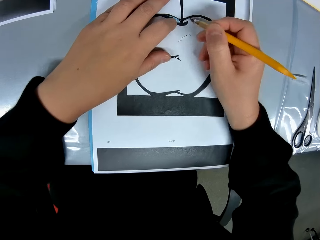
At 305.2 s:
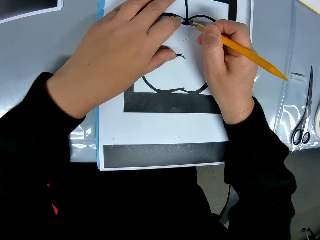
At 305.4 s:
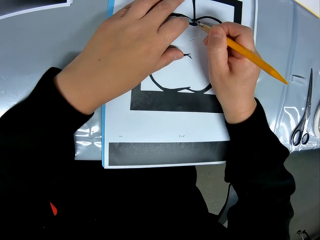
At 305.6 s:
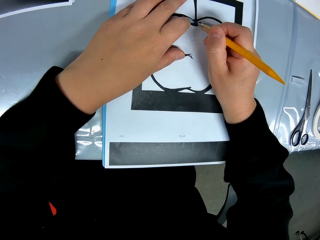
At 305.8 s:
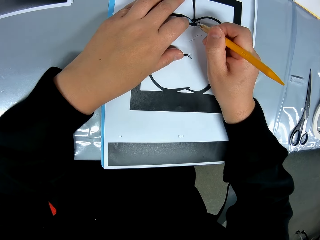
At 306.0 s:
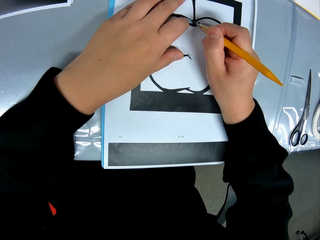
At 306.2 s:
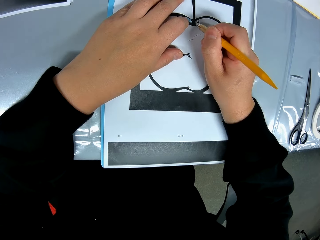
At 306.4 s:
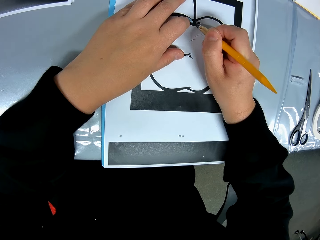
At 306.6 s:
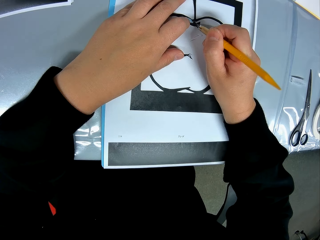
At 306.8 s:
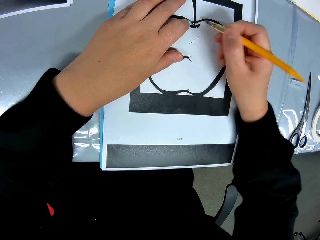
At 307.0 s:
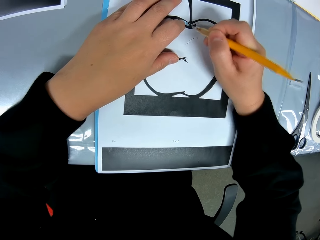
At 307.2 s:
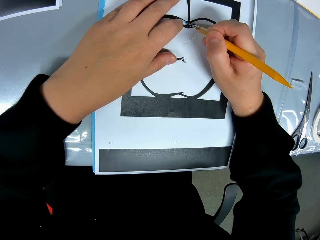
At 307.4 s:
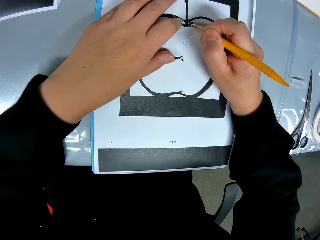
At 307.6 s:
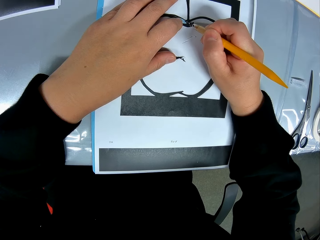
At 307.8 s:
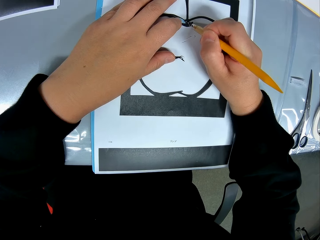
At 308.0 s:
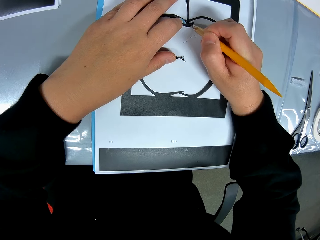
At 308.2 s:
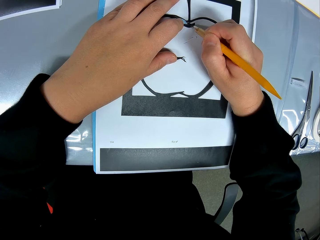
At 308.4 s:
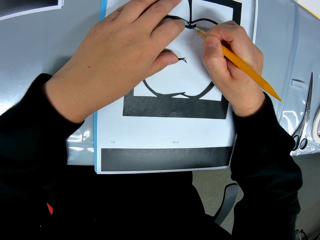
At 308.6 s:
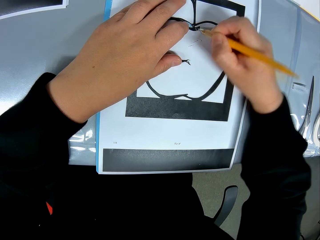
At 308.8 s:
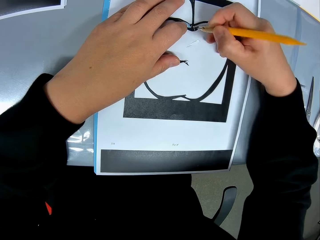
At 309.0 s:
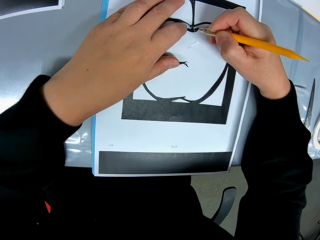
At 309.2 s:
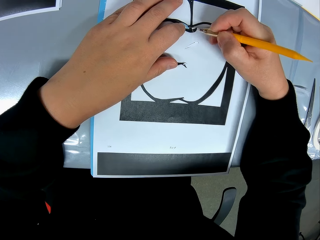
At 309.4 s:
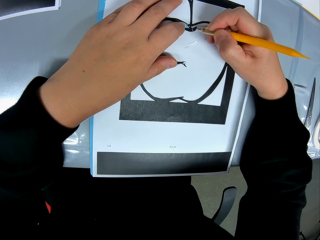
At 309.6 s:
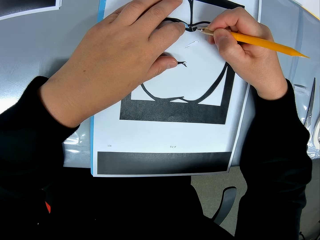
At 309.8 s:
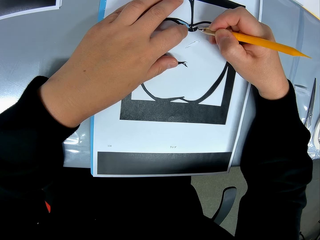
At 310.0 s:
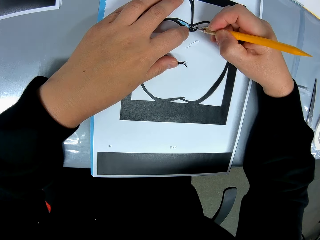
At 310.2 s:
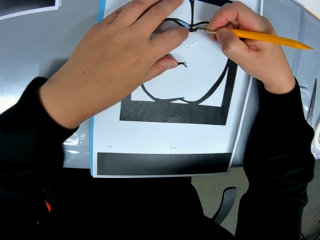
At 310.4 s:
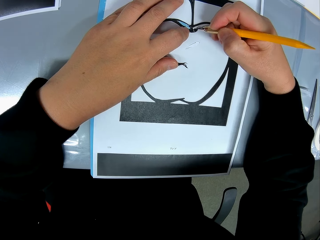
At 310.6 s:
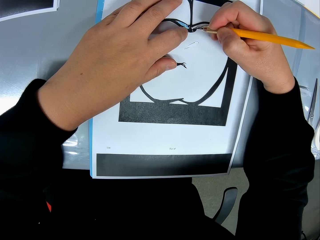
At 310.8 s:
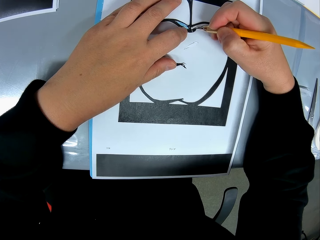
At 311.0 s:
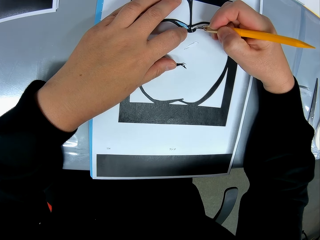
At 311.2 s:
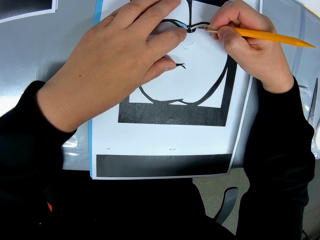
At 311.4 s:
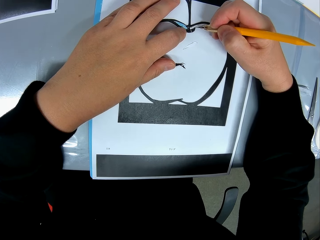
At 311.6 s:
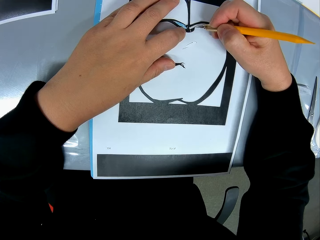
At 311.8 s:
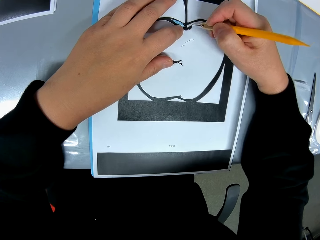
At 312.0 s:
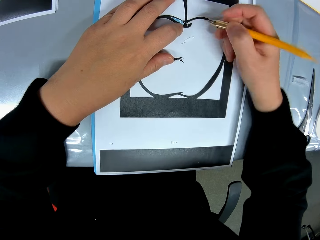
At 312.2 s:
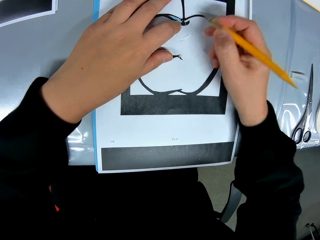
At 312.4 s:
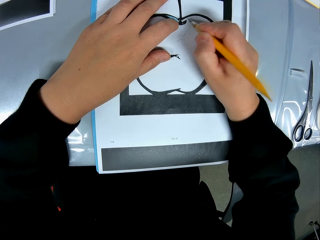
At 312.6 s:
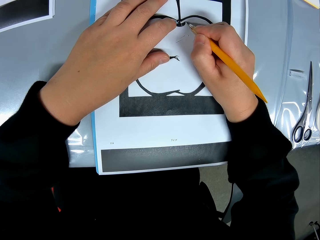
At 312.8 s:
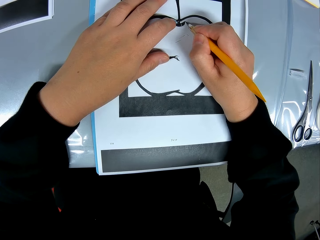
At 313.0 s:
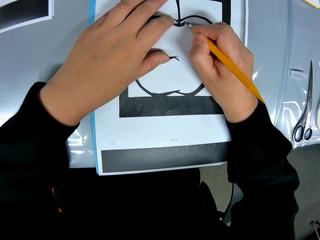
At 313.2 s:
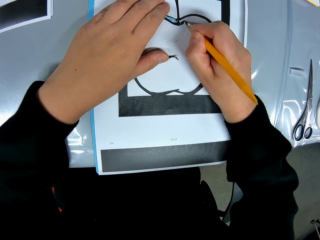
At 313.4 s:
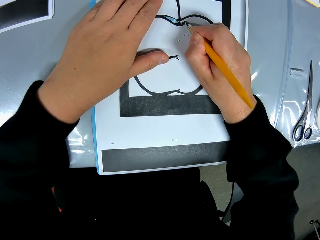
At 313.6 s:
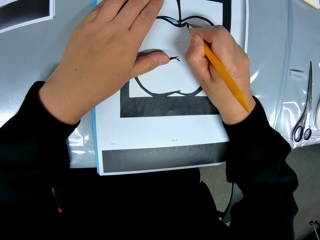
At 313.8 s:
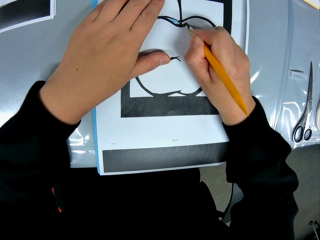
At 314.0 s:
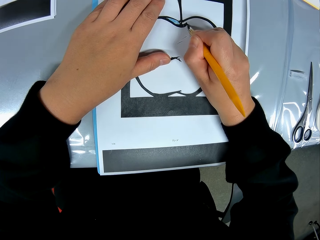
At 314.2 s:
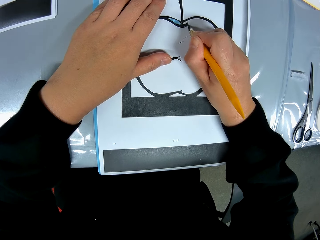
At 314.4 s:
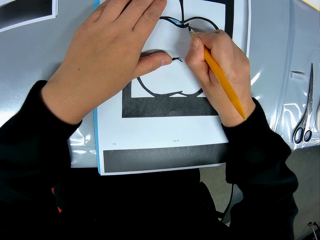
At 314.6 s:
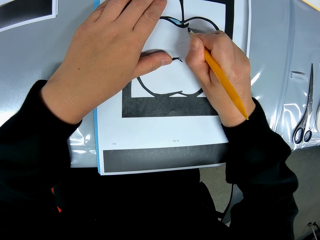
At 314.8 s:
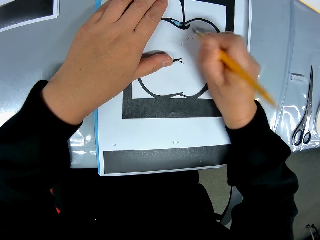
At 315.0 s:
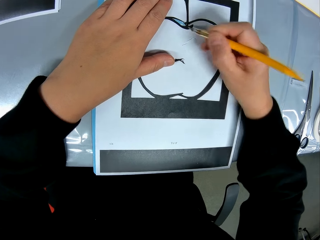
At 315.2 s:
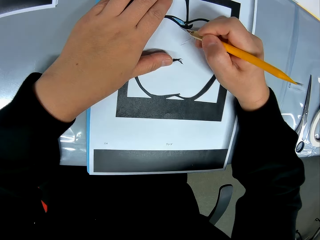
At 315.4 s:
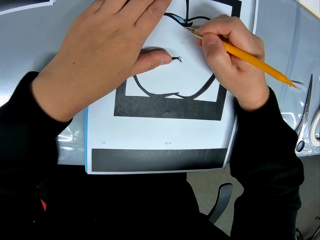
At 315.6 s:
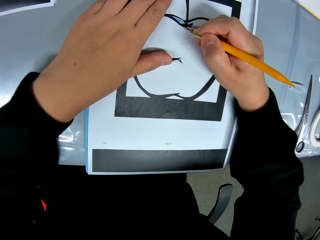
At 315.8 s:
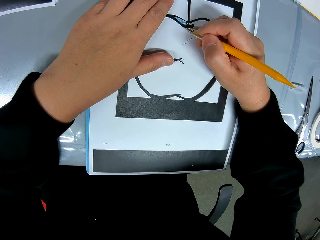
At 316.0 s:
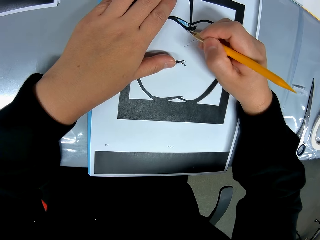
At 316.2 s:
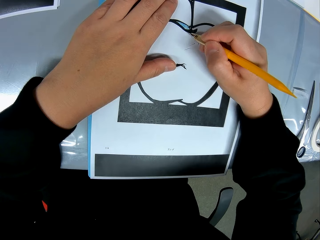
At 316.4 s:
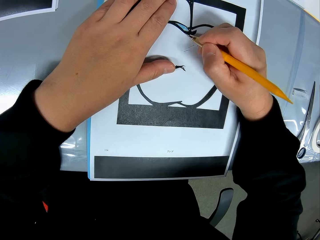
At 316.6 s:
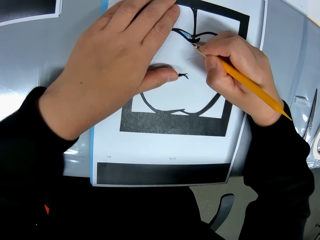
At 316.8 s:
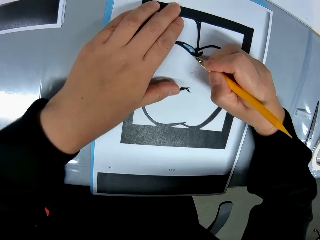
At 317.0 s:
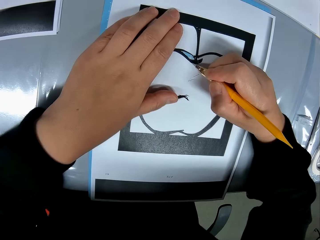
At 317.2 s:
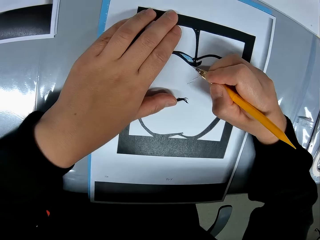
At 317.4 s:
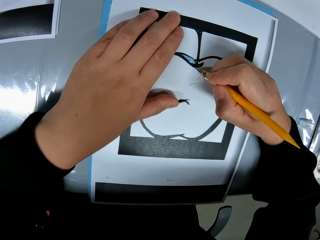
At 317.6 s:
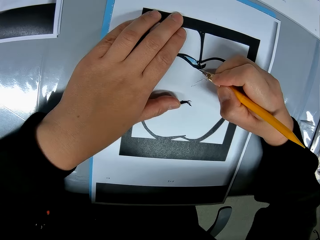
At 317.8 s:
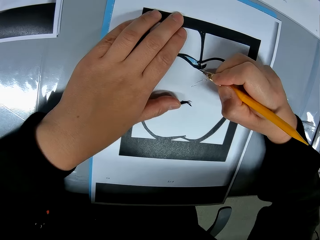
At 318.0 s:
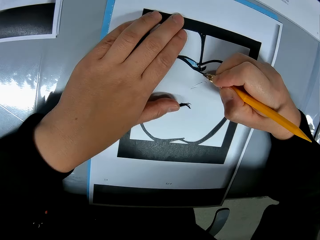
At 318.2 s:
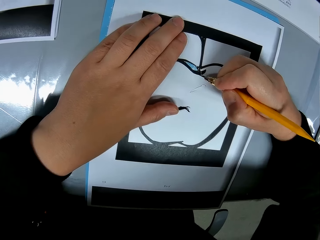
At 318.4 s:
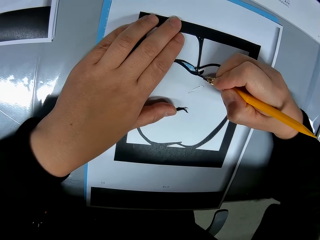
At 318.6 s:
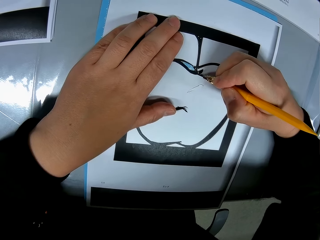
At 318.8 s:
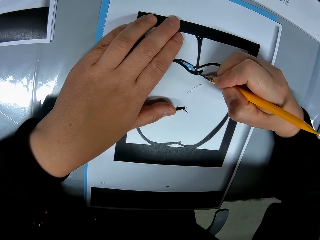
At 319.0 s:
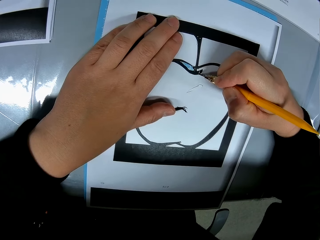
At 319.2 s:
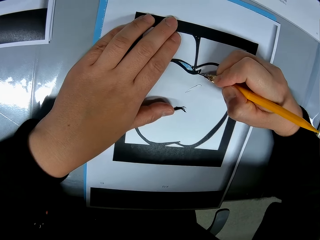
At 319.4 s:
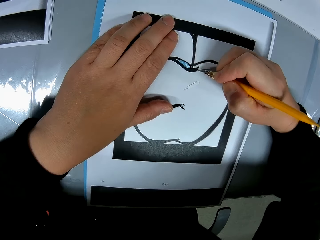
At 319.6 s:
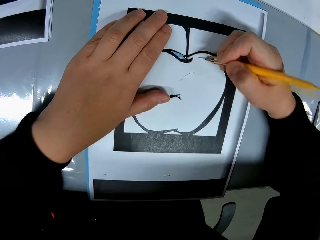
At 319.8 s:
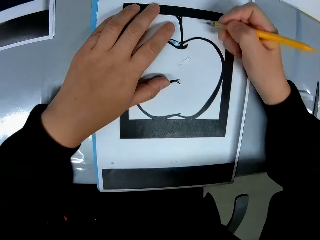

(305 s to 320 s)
The camera wearer lifts a paper cutter. He moves a camera. He cuts a crafting paper. He lifts the paper cutter. He moves his hand. He cuts the crafting paper. He lifts the paper cutter. He cuts the crafting paper. He moves his hand. He lifts the paper cutter. He cuts the crafting paper. He moves the camera. He cuts the crafting paper.

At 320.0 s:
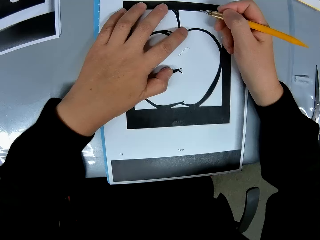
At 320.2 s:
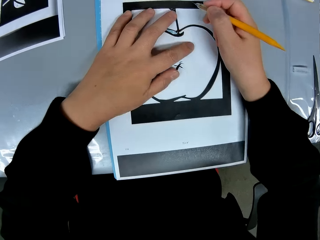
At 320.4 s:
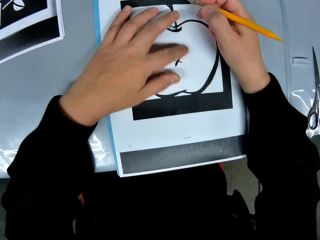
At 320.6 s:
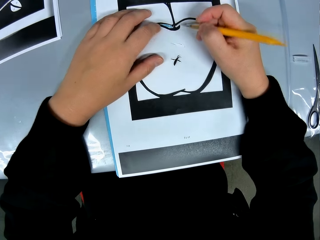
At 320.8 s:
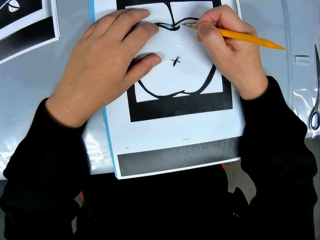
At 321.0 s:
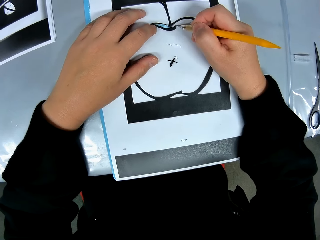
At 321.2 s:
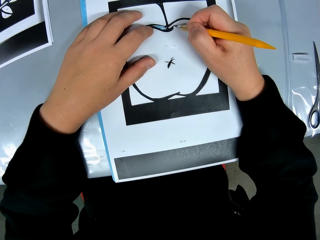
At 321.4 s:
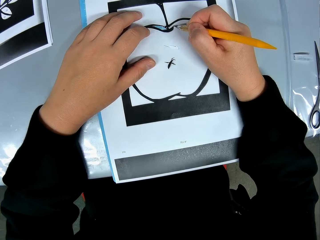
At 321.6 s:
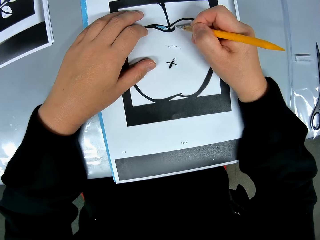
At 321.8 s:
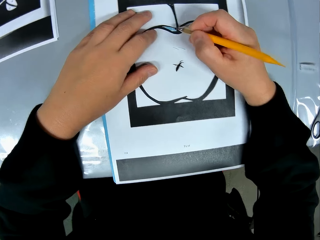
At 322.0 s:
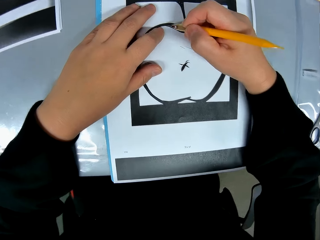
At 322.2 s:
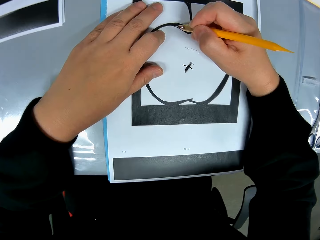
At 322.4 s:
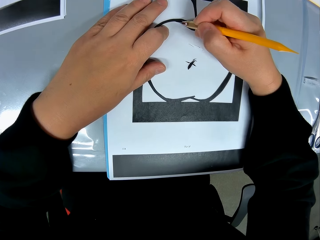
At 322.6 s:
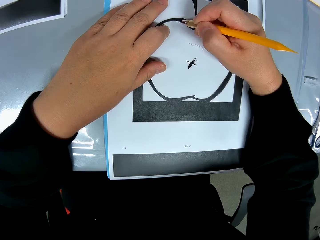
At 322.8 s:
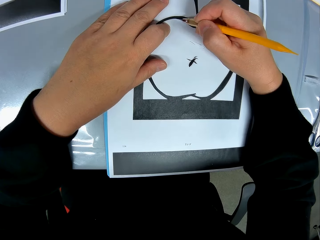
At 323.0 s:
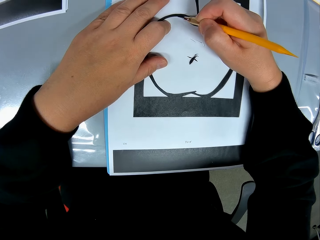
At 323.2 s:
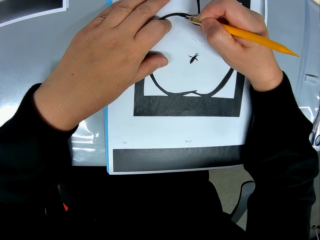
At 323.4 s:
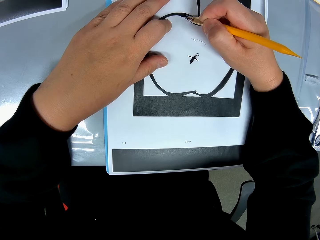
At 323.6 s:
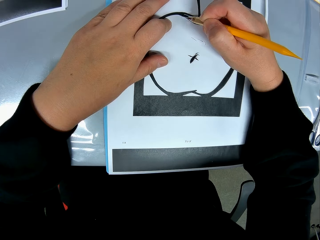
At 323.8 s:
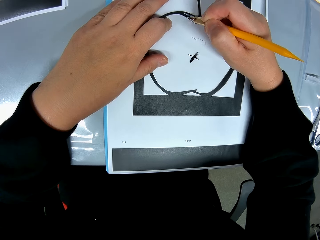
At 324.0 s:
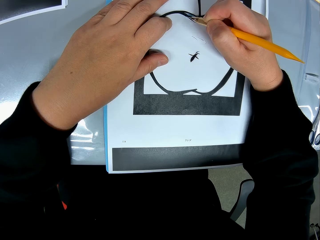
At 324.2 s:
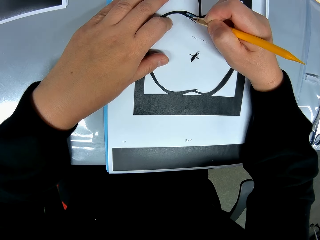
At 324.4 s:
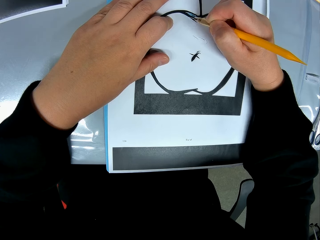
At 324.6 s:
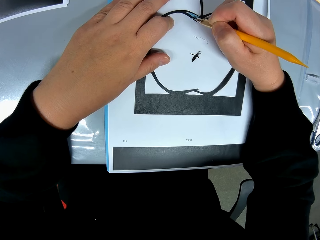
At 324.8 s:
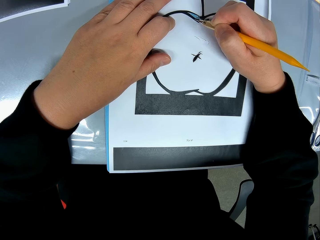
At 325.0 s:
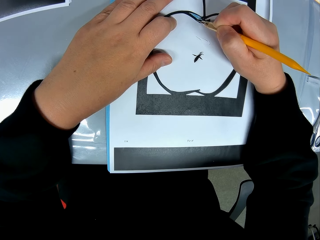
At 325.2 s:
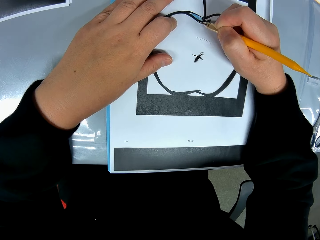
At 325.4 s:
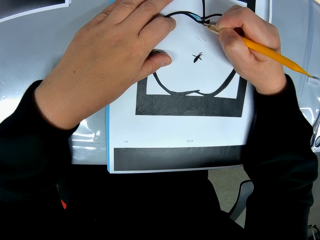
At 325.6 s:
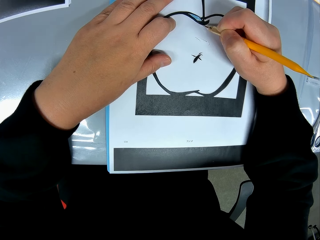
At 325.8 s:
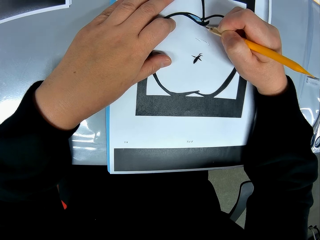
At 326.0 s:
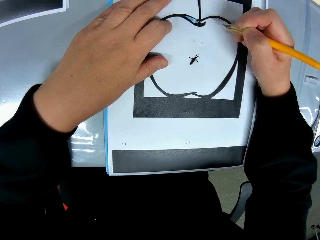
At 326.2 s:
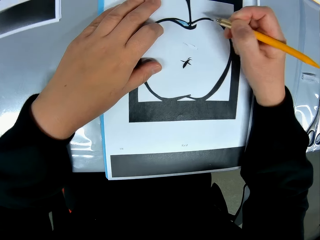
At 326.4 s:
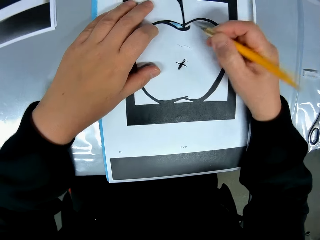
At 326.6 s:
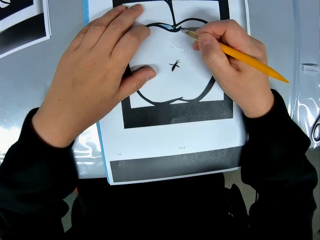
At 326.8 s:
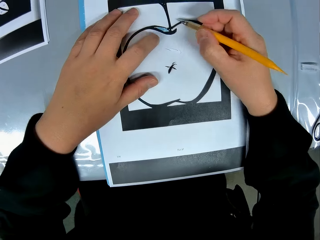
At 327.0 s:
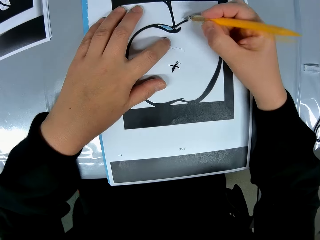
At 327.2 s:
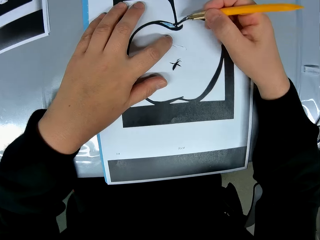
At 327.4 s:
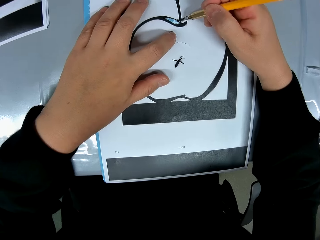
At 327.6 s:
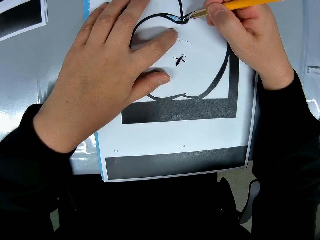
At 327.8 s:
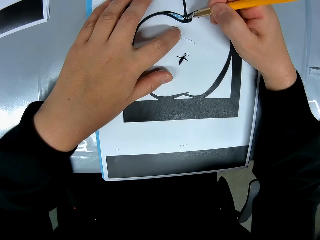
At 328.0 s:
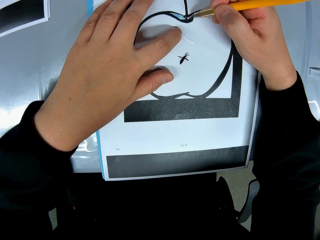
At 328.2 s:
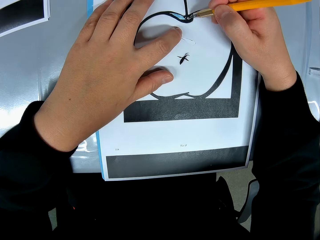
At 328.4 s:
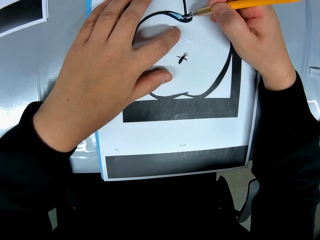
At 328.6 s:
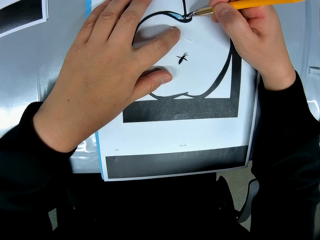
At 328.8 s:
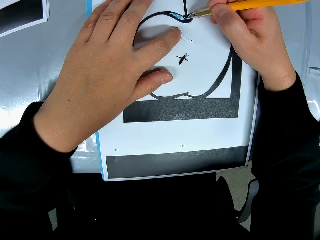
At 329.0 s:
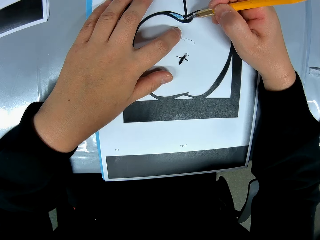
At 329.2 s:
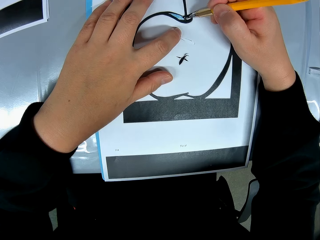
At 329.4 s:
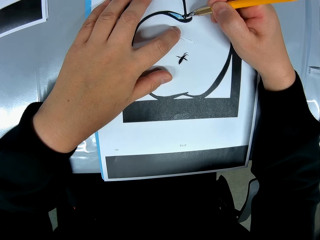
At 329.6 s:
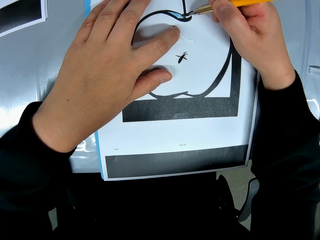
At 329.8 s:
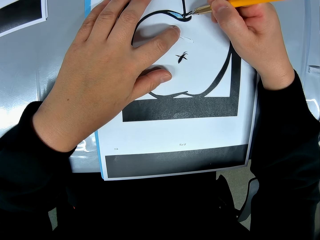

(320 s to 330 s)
The camera wearer lifts a paper cutter. He moves his hand. He pushes small pieces of a crafting paper. He moves his hand. He moves a camera. He cuts the crafting paper. He lifts his hand. He moves his hand. He cuts the crafting paper.
